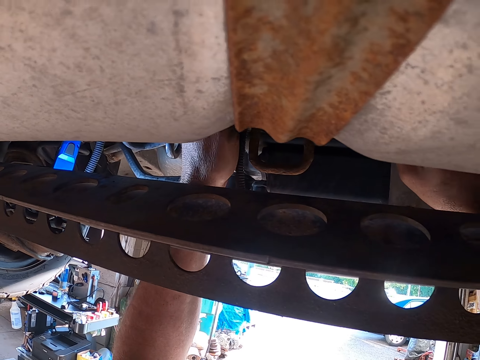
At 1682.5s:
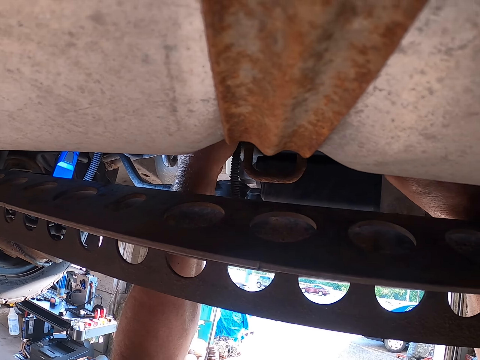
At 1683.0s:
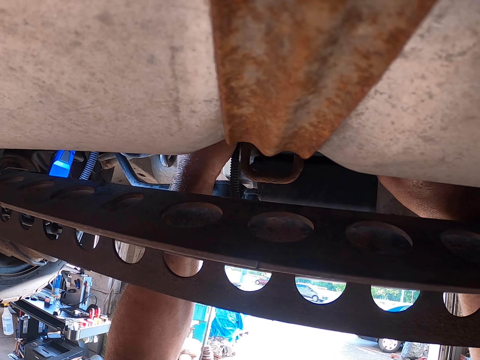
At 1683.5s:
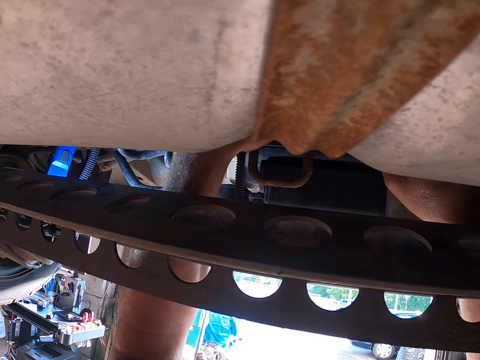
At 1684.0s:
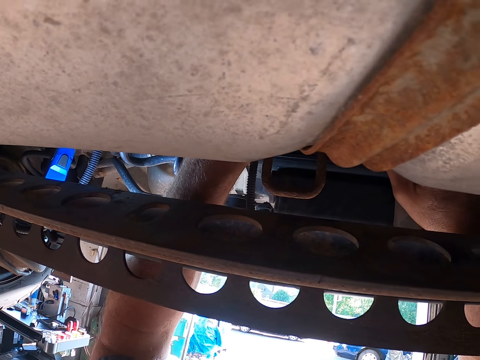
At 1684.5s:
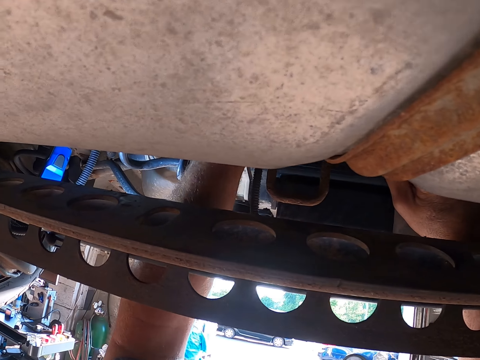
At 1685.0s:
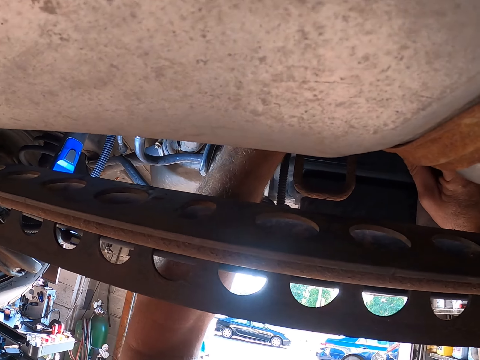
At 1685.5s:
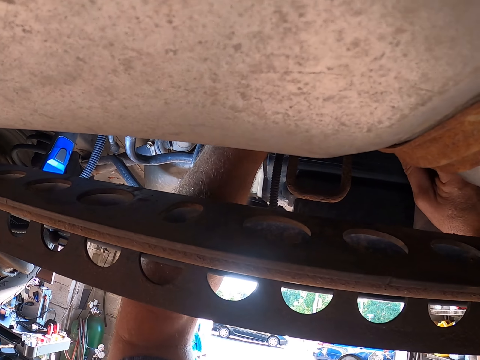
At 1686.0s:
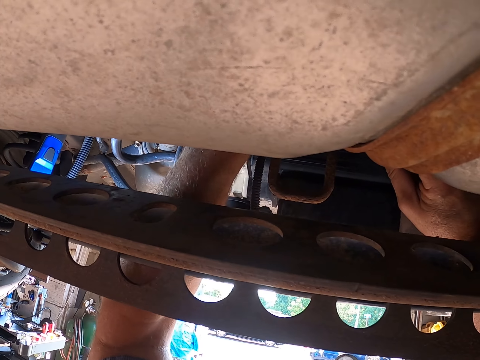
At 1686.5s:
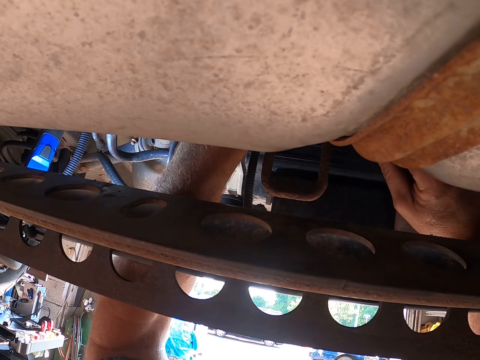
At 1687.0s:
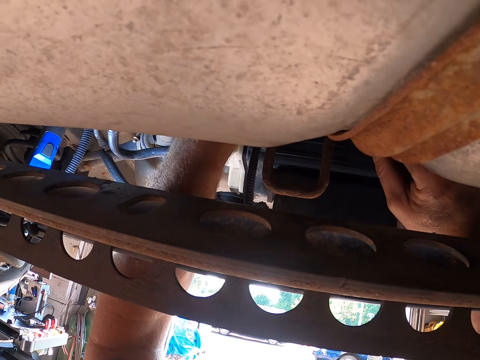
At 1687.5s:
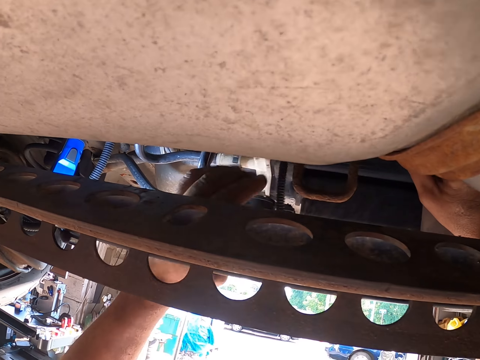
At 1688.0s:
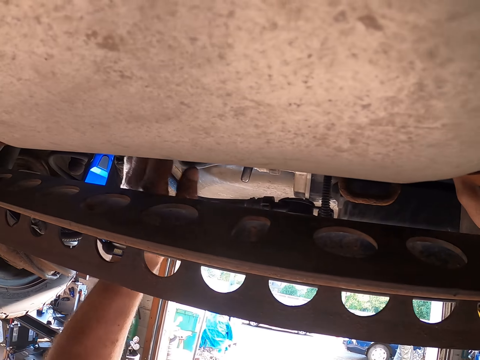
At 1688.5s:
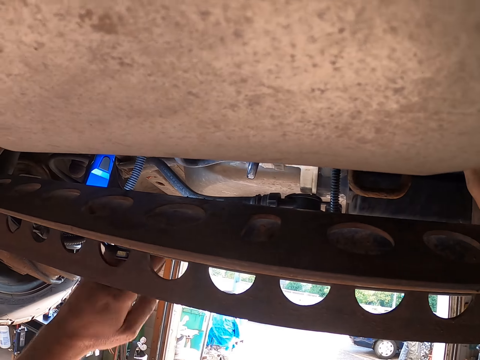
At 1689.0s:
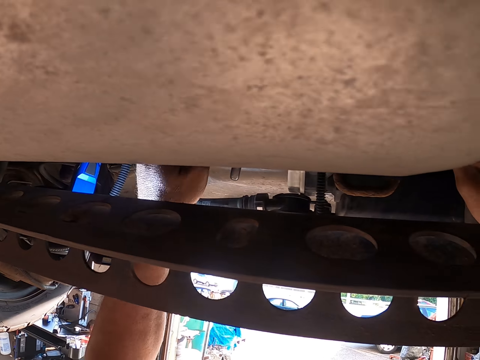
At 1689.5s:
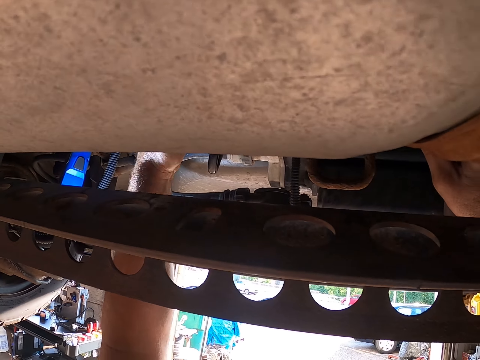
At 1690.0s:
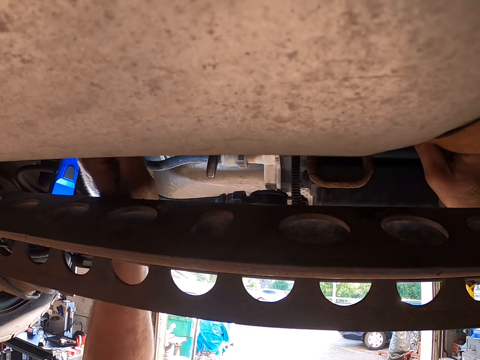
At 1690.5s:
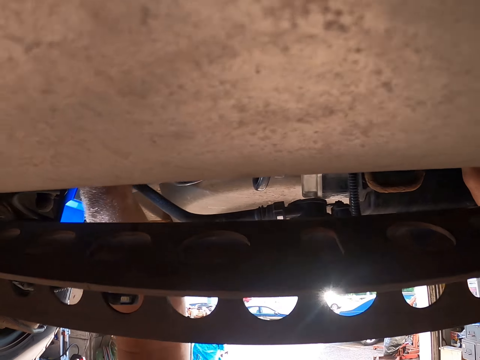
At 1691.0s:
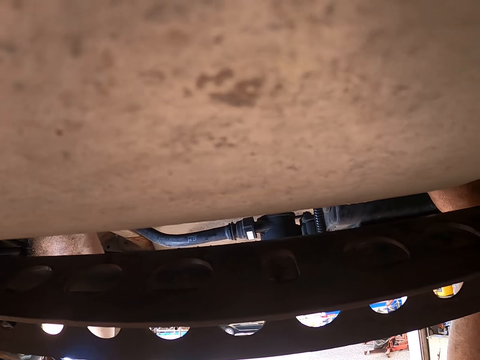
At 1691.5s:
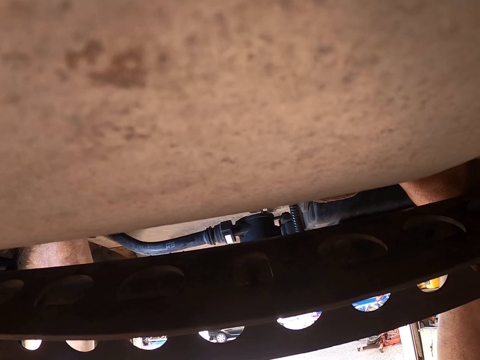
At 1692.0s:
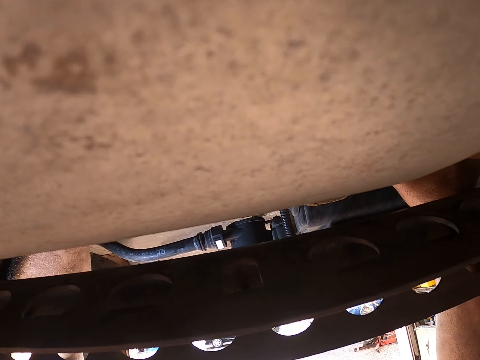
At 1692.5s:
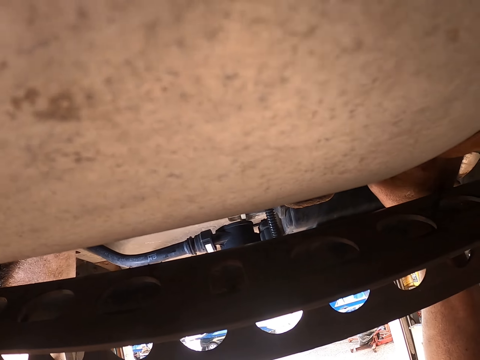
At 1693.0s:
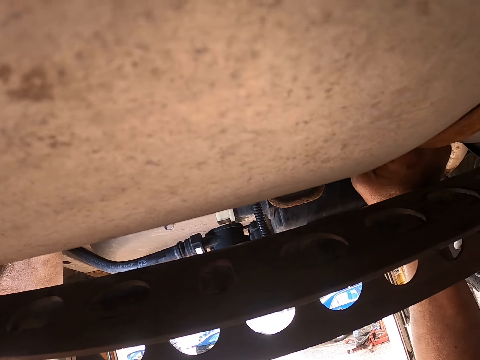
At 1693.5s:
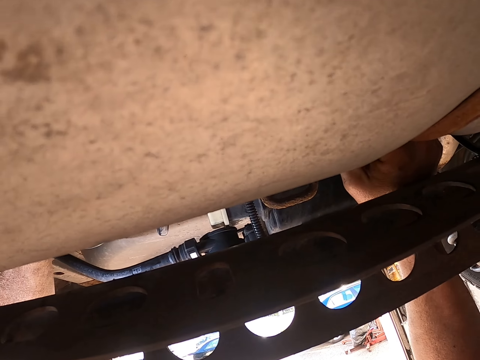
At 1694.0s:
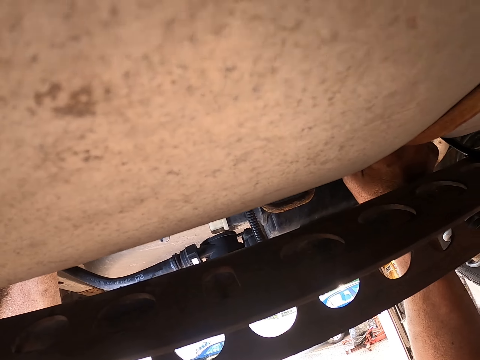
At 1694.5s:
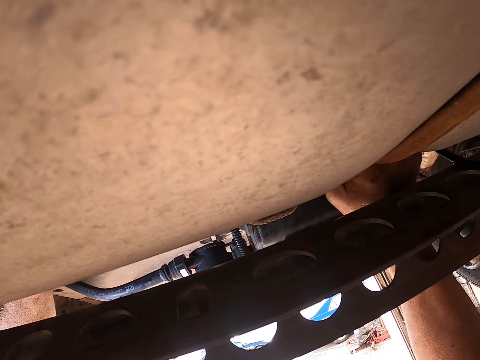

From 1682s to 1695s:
The camera wearer moves a hand along the car chassis. They fix the car chassis.

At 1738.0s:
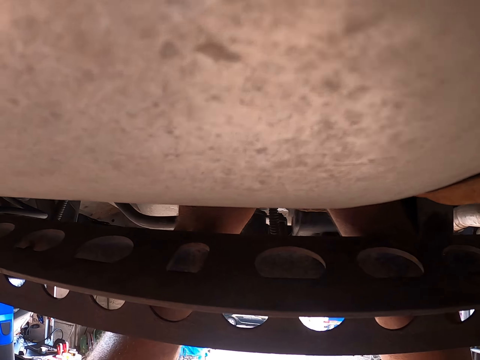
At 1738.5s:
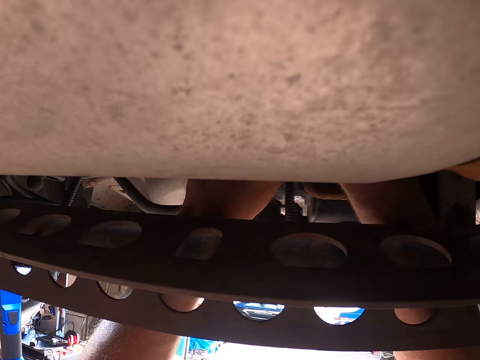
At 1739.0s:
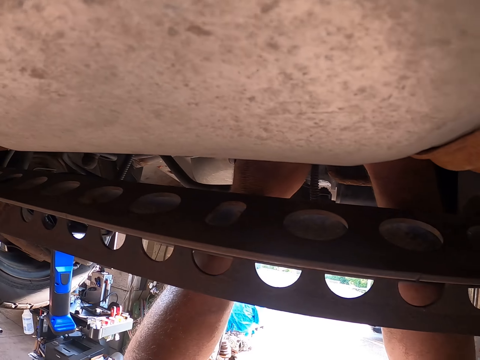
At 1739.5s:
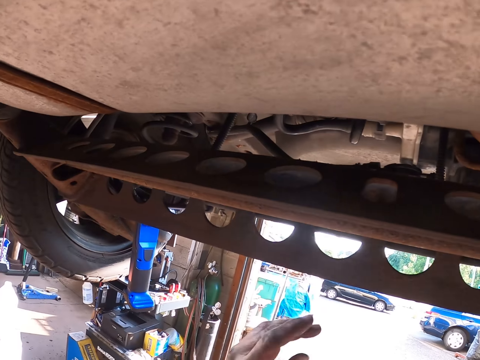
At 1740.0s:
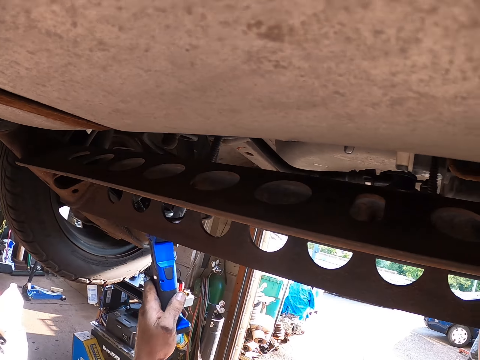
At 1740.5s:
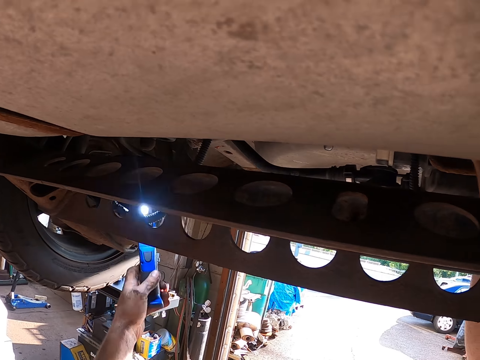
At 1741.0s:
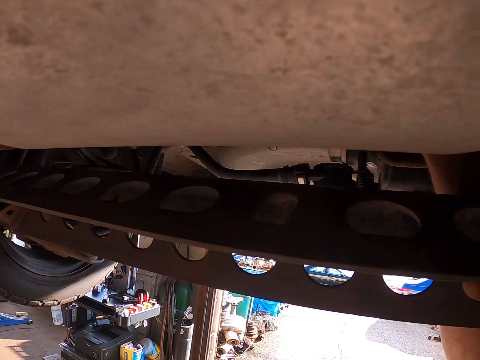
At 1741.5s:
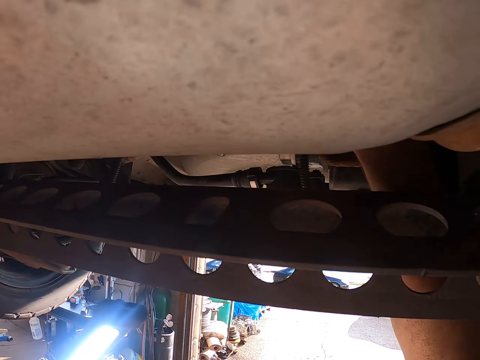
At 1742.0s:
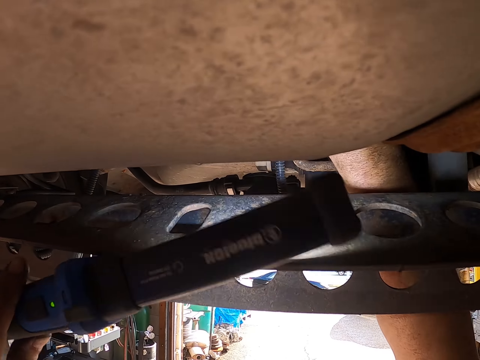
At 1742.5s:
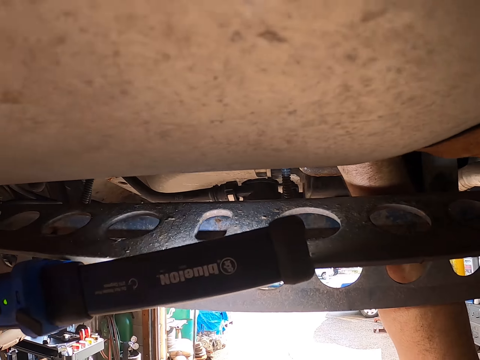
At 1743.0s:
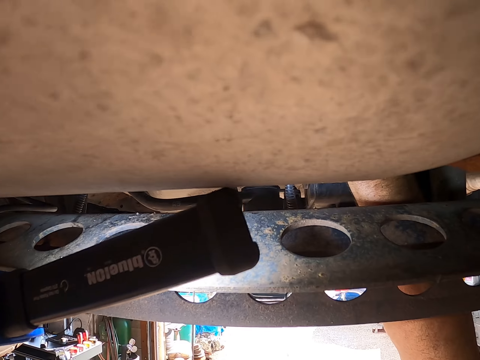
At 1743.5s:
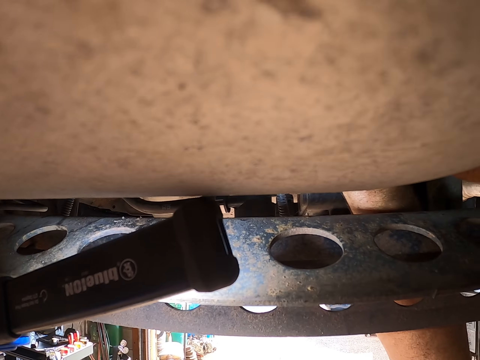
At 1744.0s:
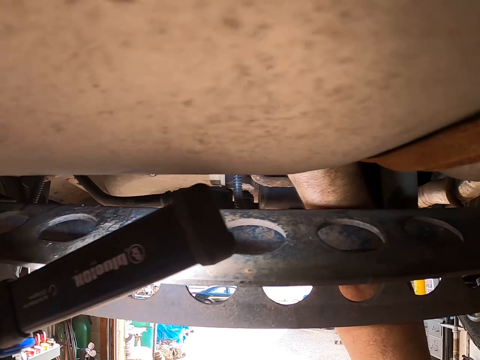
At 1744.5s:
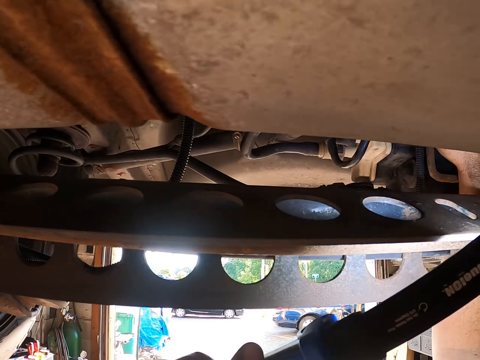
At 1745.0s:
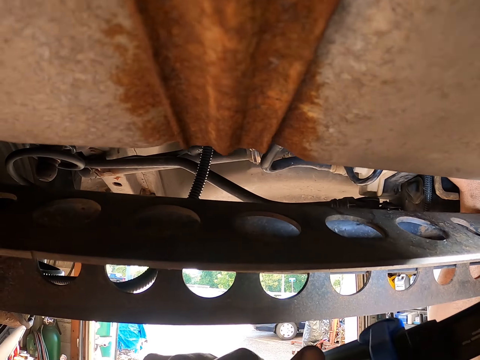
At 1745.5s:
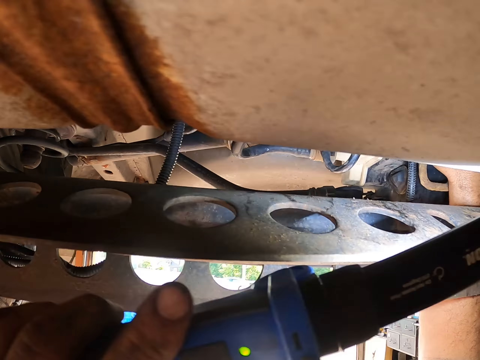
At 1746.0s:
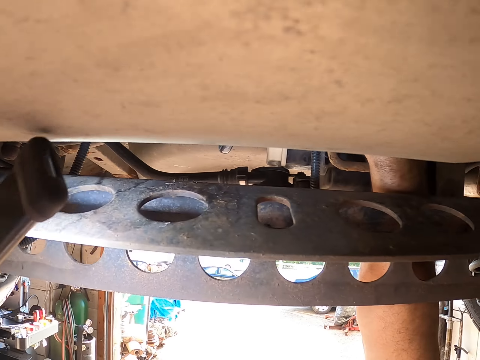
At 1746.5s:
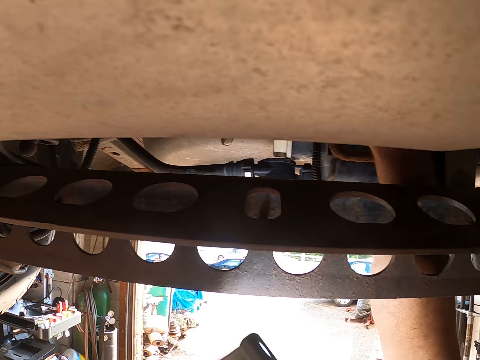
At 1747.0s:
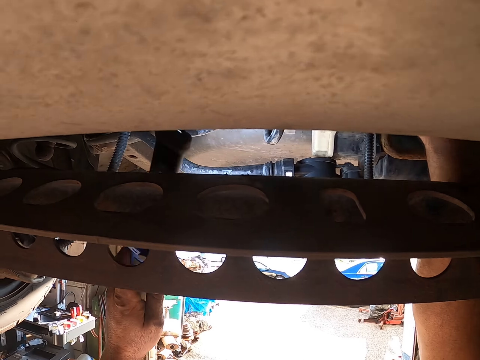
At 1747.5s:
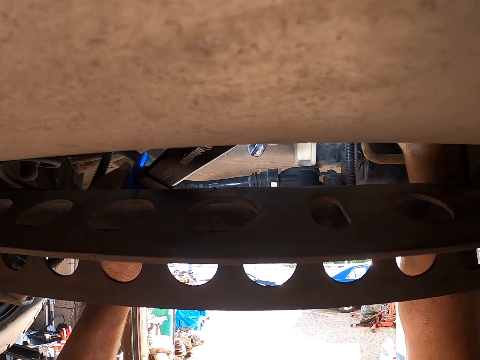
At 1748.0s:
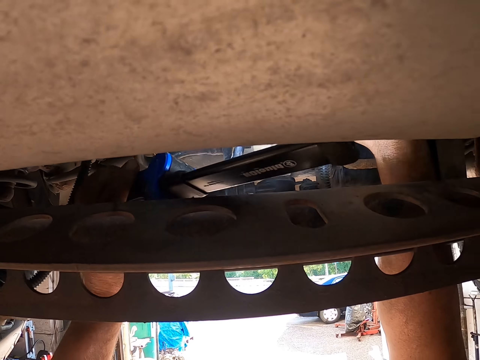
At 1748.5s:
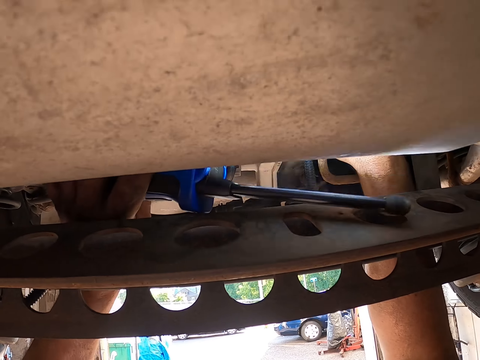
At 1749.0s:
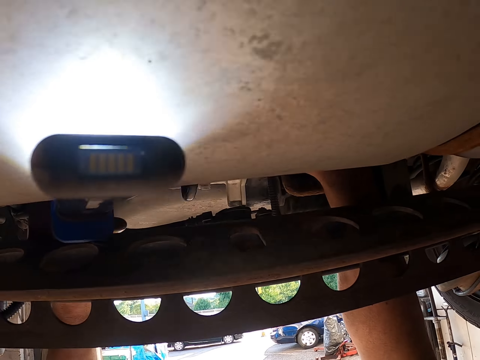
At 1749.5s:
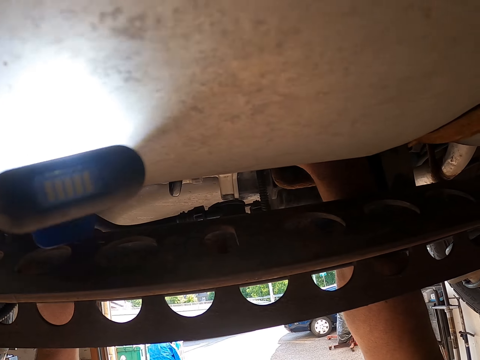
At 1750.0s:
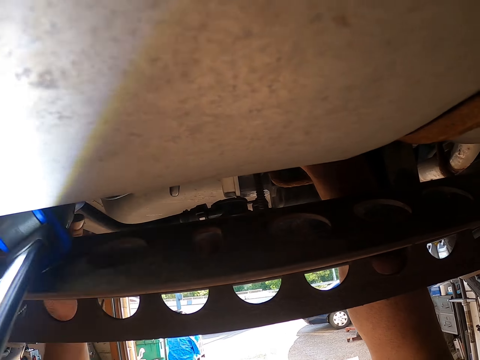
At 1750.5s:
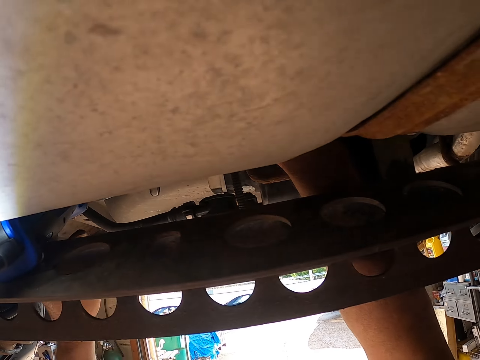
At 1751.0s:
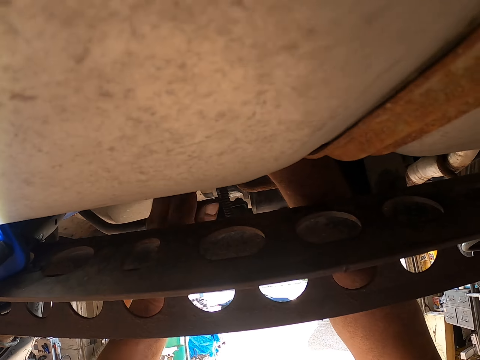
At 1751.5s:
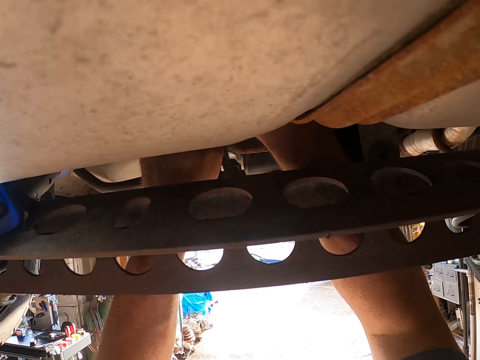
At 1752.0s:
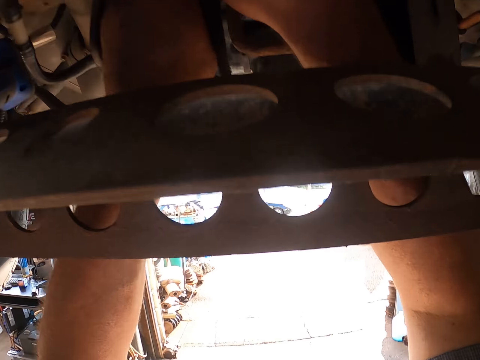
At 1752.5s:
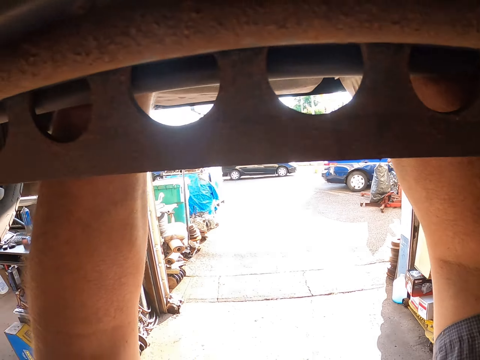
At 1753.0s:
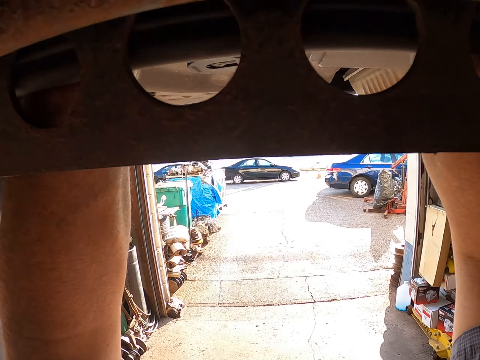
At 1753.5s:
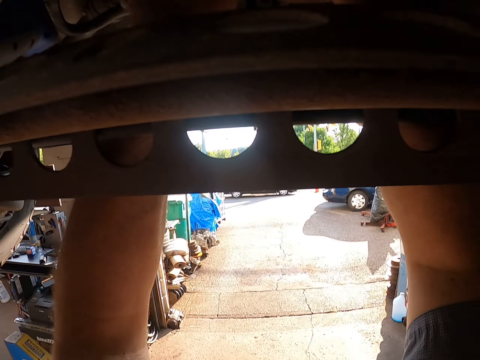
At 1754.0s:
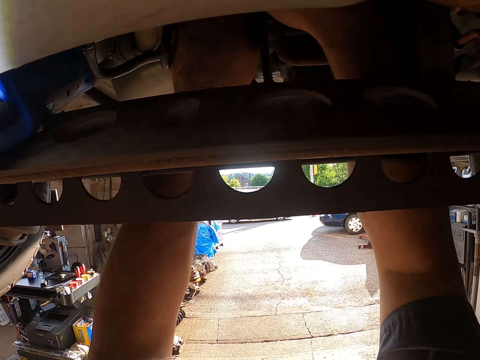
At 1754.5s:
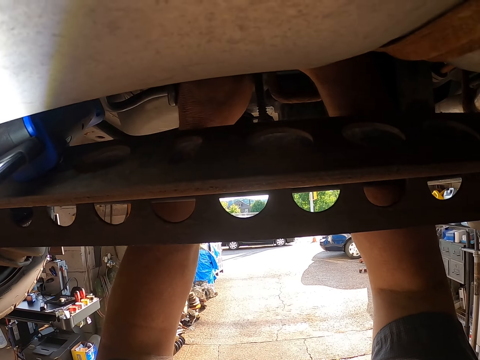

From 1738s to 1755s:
The camera wearer holds a flashlight. They take the torch light under the vehicle. They lighten under the vehicle with the torch light. They move the flashlight around. They put the flashlight on the car chassis. They fix the car chassis. They hang the torch light under the vehicle and touch under the vehicle.
